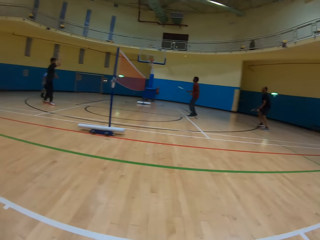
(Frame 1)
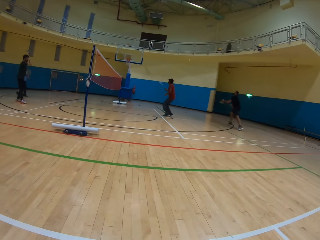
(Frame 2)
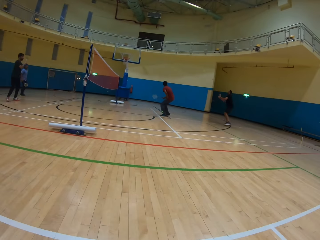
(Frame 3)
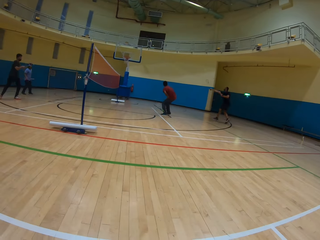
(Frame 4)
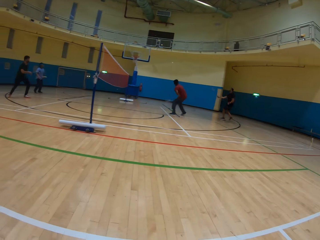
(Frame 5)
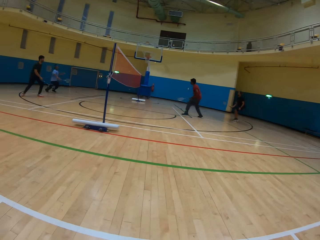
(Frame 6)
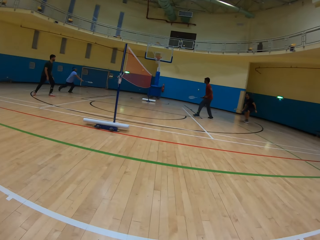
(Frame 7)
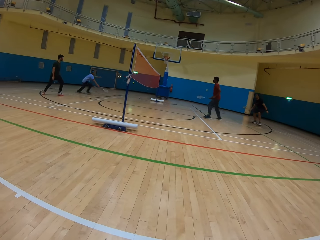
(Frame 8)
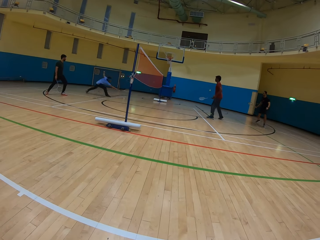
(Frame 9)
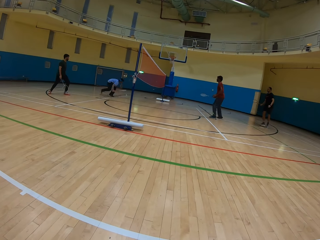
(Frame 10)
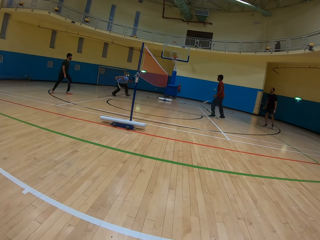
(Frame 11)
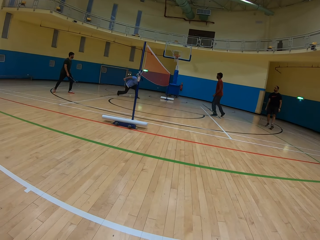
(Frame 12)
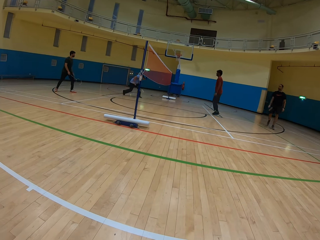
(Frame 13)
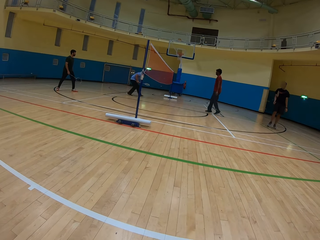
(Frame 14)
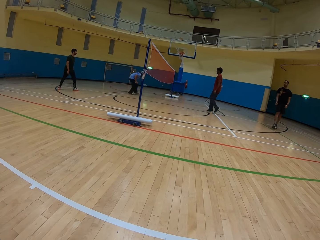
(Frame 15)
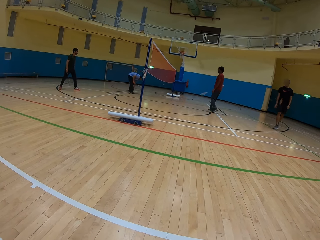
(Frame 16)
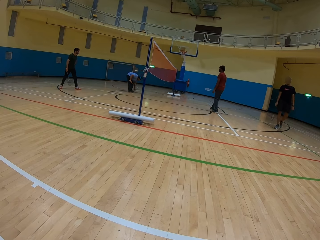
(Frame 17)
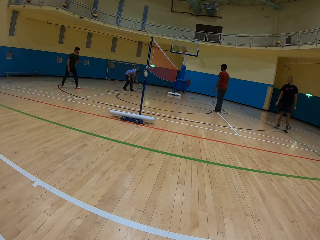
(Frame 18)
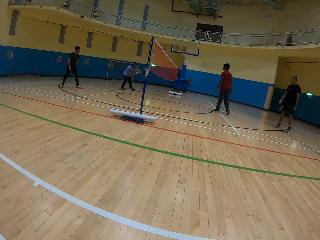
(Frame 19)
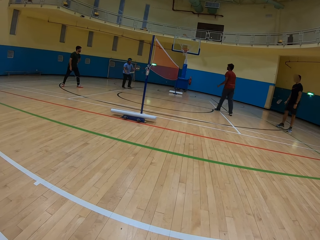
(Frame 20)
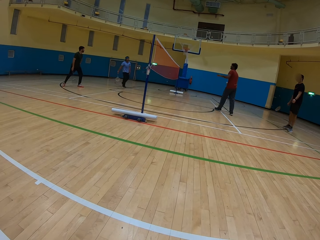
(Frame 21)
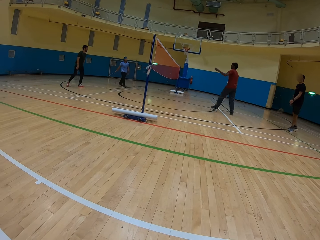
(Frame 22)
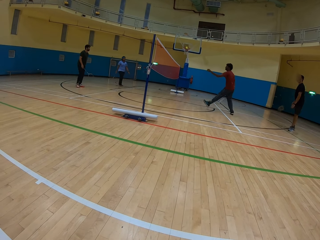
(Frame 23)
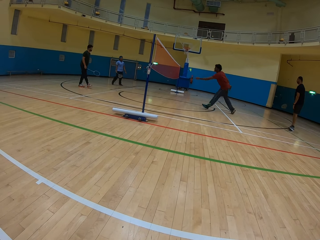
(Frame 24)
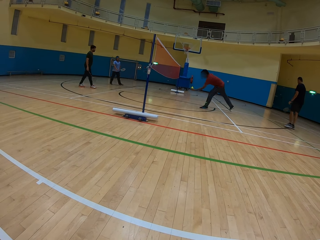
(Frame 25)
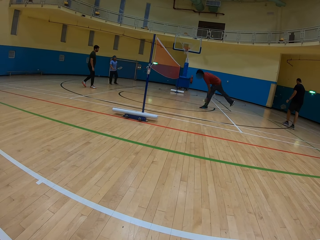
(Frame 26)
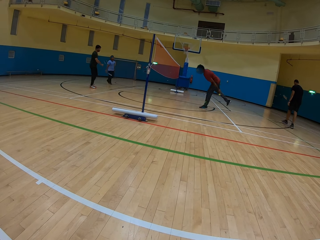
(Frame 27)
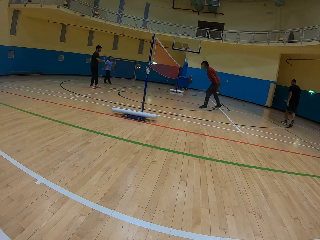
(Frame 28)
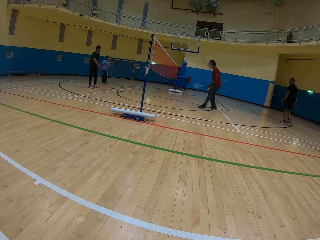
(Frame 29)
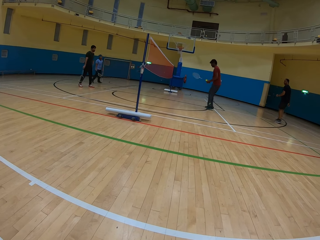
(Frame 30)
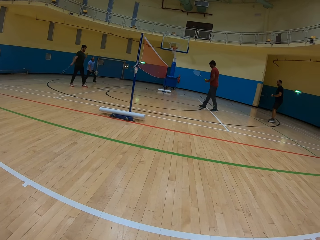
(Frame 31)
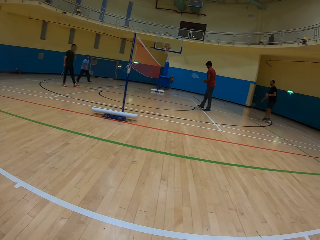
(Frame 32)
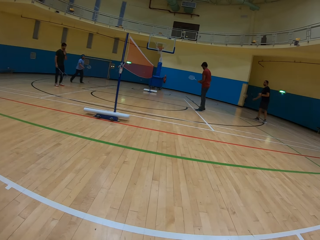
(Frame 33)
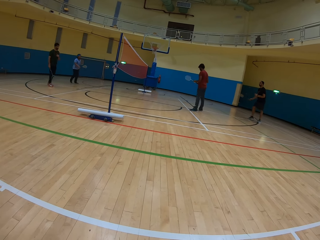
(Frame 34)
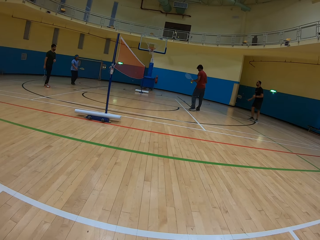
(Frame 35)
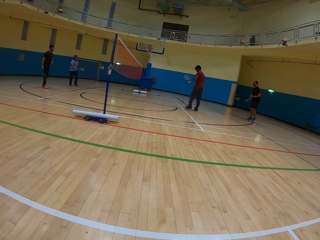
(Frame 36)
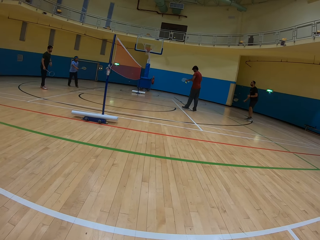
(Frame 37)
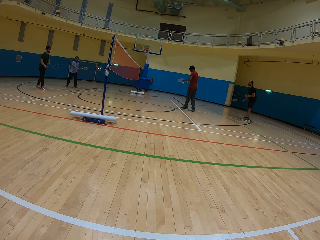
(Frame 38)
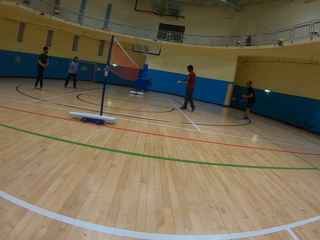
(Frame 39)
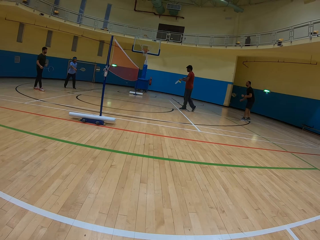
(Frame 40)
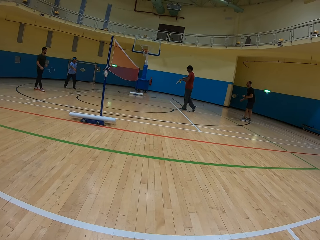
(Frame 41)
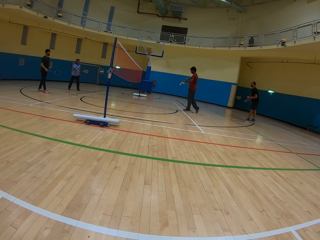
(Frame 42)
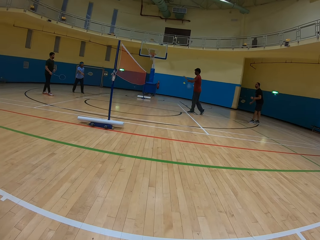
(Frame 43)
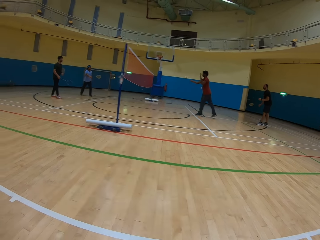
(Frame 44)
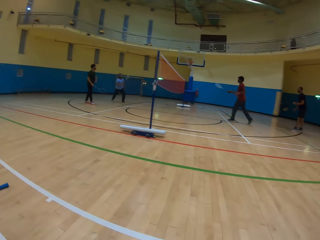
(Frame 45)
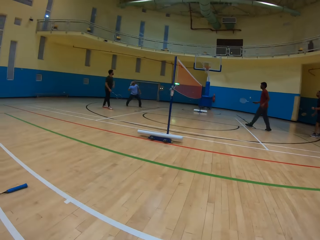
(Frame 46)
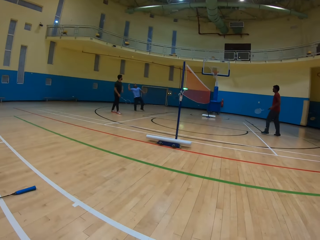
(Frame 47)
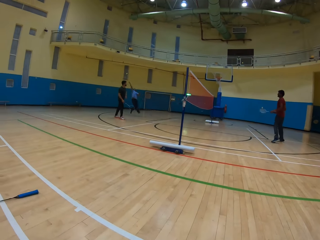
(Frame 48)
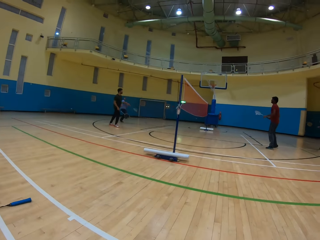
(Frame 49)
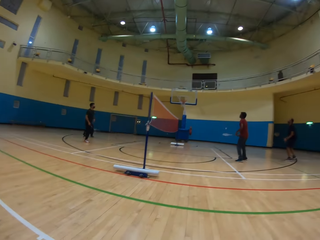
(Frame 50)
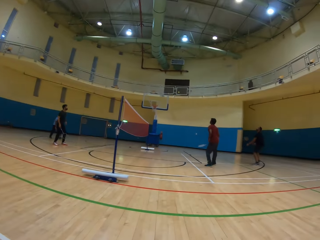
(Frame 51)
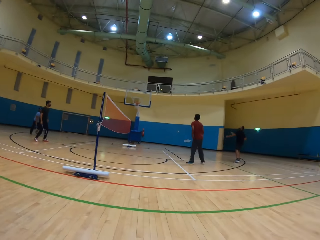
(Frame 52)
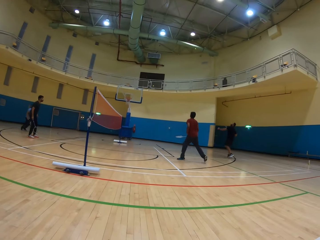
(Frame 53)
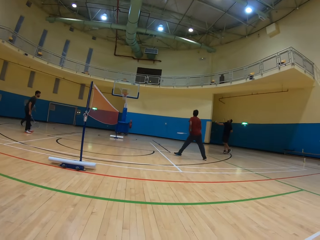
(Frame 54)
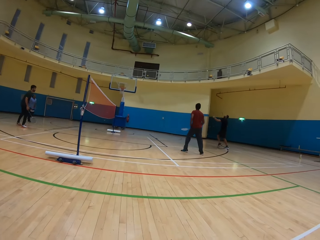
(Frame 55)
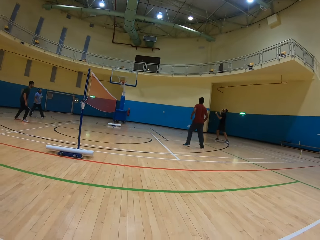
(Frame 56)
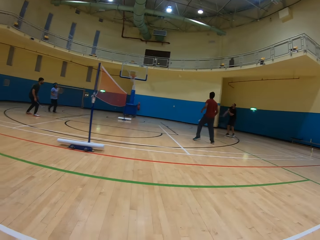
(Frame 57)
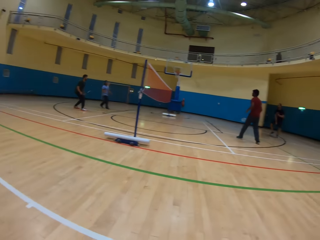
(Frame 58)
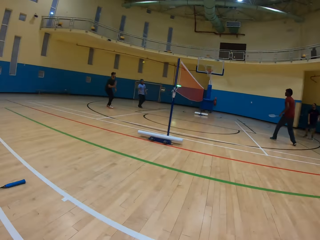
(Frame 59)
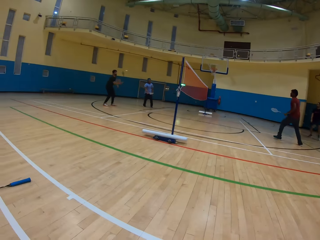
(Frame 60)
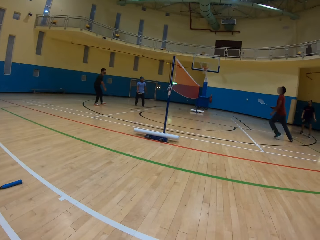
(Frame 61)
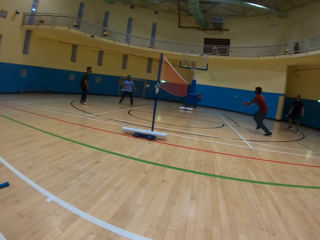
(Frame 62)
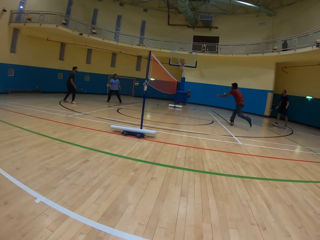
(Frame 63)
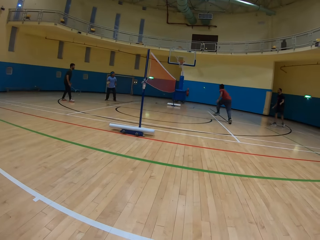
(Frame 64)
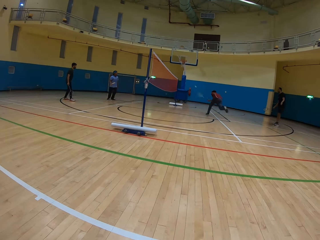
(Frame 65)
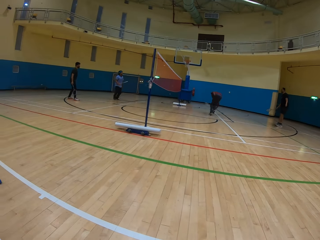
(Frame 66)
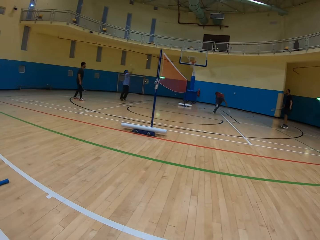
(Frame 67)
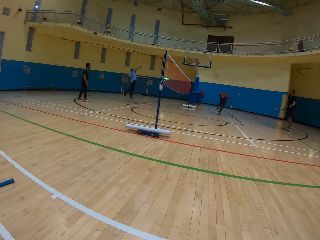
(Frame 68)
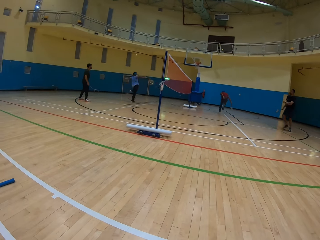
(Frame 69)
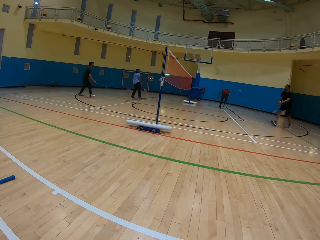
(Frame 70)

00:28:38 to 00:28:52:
A man hits the shuttlecock. Another man picks up the shuttlecock. A third man hits the shuttlecock. The second man hits the shuttlecock. He hits the shuttlecock again. The third man hits the shuttlecock.

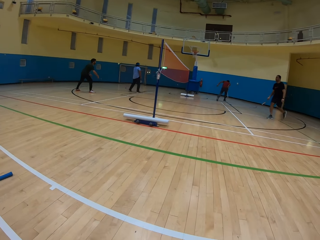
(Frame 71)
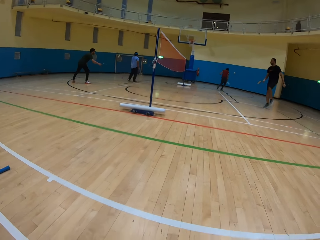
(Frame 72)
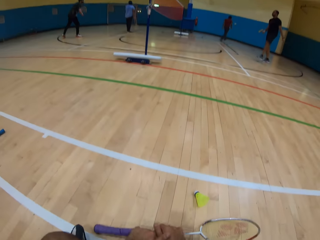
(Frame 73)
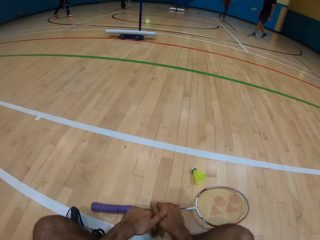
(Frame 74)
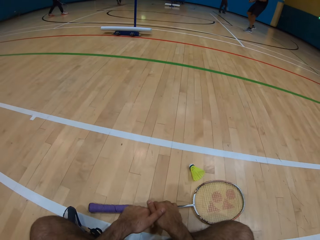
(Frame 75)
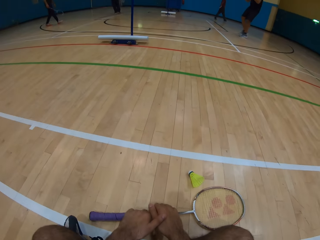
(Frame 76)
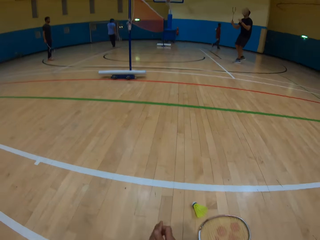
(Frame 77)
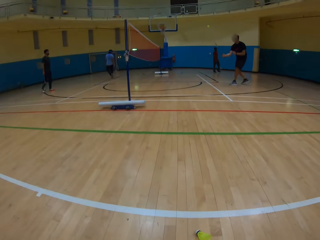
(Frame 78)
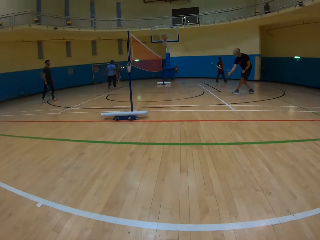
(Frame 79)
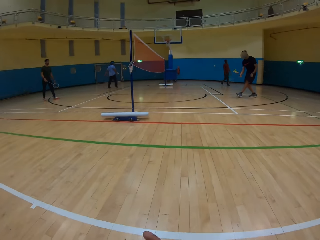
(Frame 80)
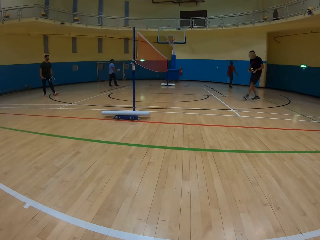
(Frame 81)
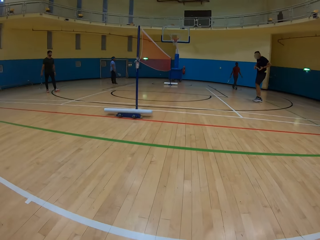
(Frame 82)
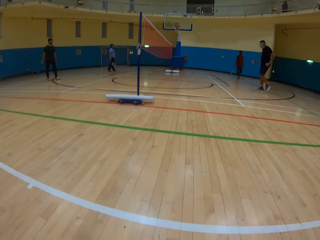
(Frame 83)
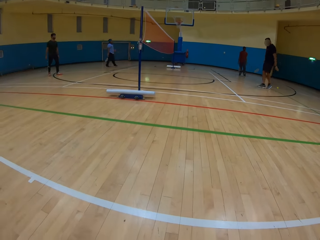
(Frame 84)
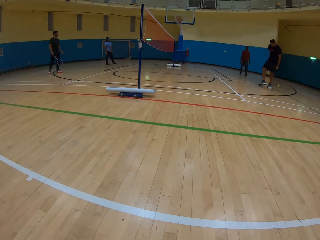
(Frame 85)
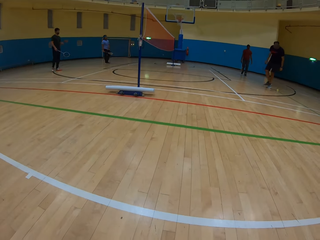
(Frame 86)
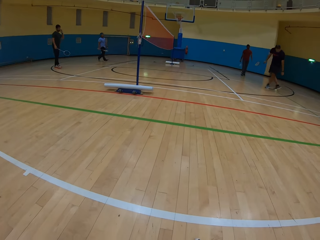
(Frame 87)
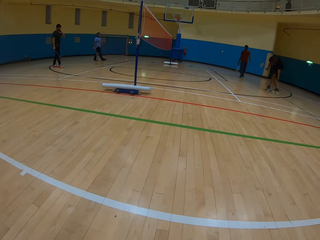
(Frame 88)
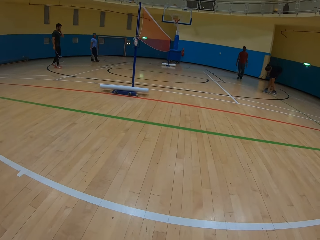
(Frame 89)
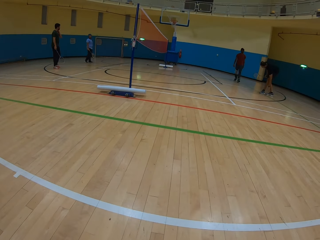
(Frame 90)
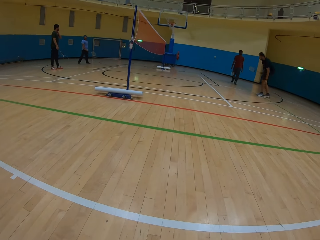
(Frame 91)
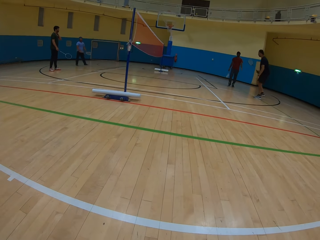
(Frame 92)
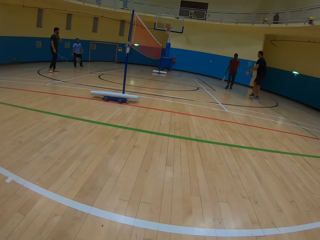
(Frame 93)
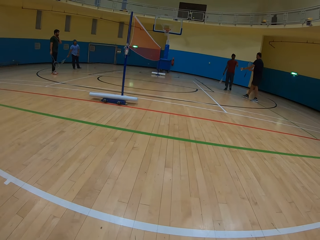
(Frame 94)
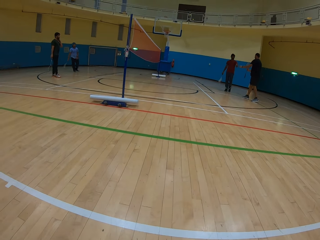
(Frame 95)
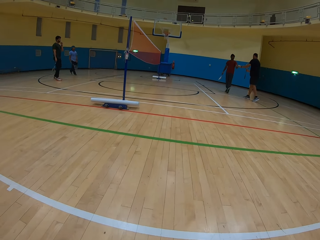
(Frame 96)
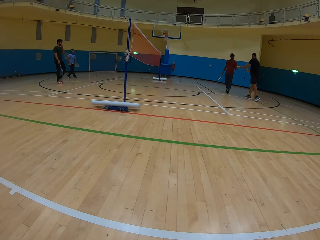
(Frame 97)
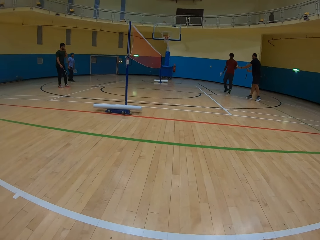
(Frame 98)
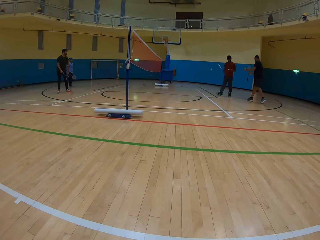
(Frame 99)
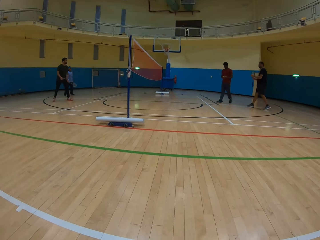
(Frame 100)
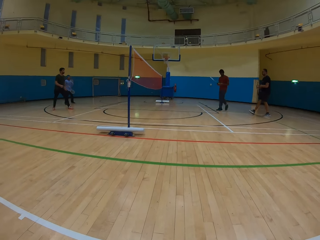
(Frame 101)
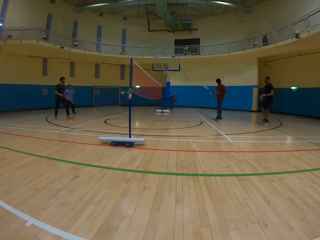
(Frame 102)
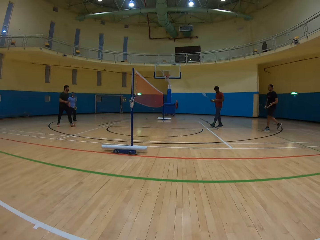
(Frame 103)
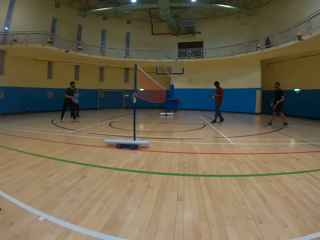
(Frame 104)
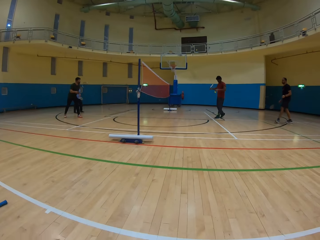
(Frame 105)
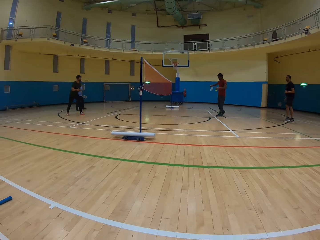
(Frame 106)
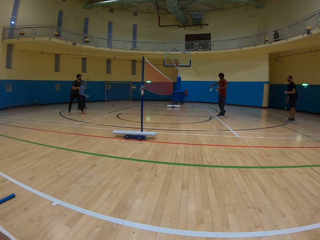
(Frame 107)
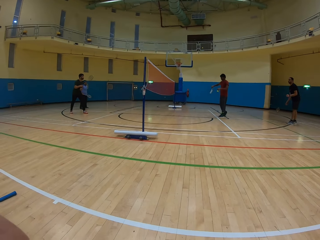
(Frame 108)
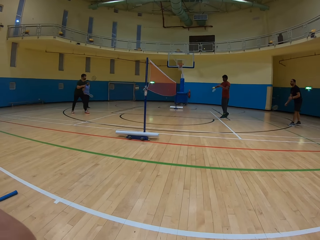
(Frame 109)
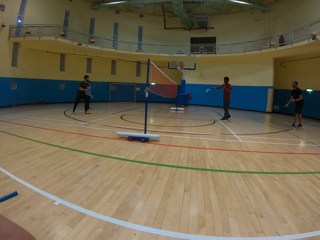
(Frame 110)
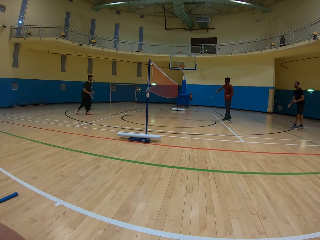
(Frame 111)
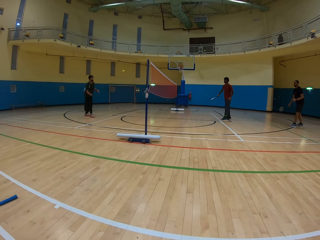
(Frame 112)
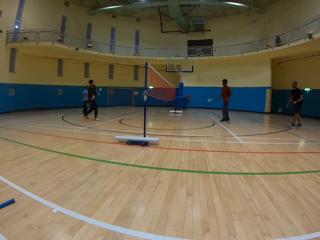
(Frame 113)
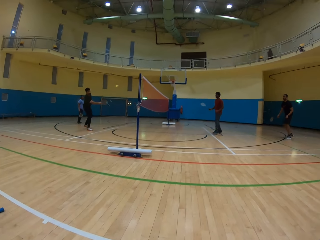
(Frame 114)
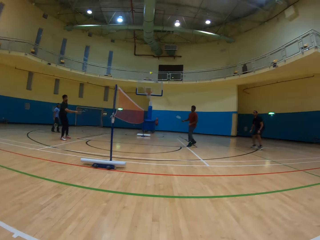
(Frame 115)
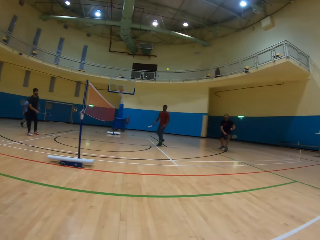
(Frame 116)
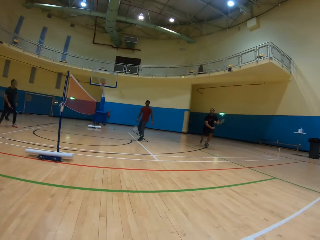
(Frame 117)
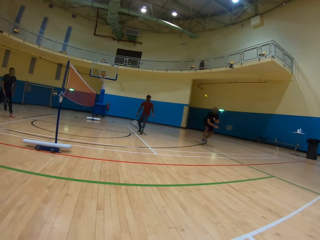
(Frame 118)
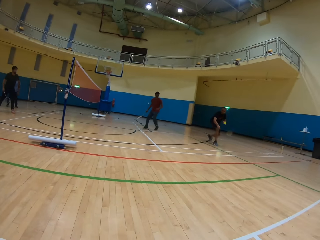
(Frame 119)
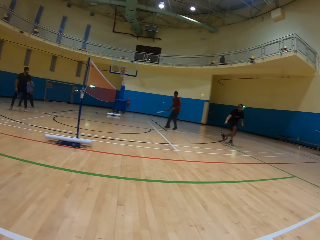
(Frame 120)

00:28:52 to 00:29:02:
A man hits the shuttlecock. Another man picks the shuttlecock. A third man hits the shuttlecock. The first man hits the shuttlecock.
